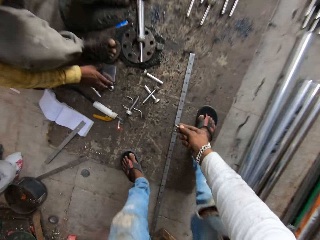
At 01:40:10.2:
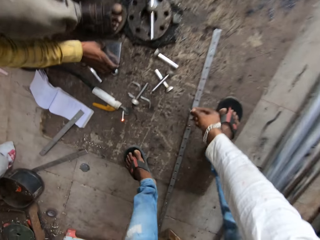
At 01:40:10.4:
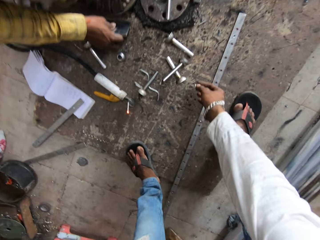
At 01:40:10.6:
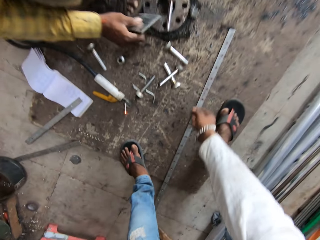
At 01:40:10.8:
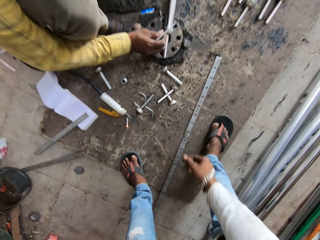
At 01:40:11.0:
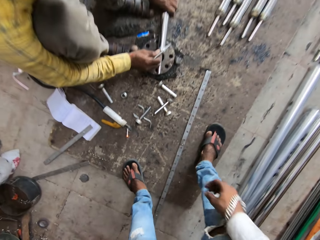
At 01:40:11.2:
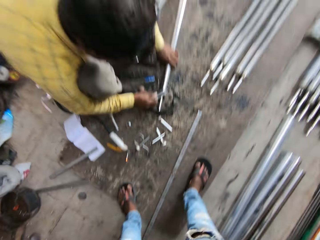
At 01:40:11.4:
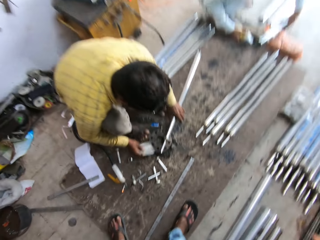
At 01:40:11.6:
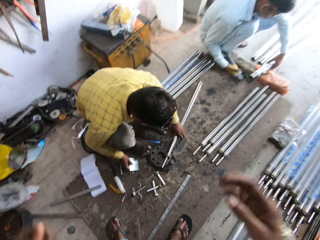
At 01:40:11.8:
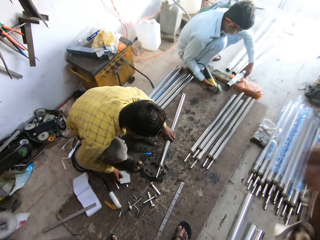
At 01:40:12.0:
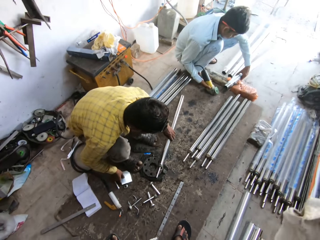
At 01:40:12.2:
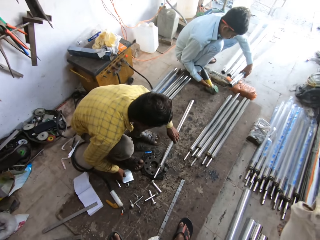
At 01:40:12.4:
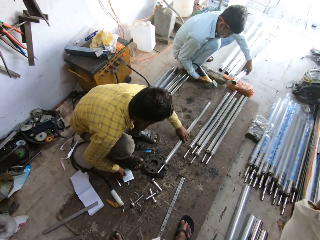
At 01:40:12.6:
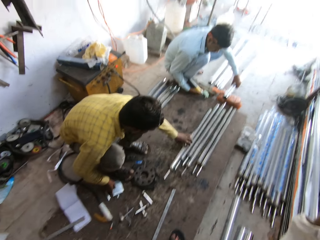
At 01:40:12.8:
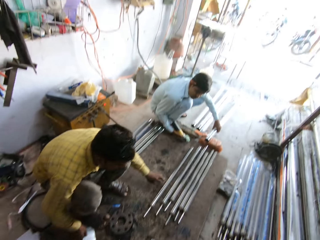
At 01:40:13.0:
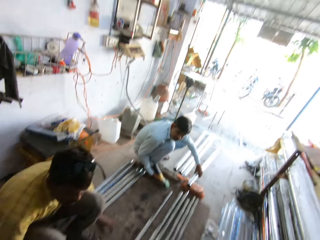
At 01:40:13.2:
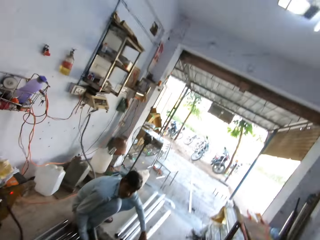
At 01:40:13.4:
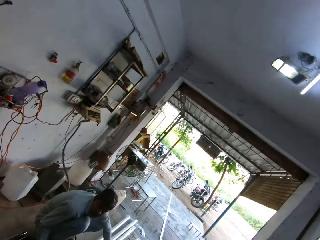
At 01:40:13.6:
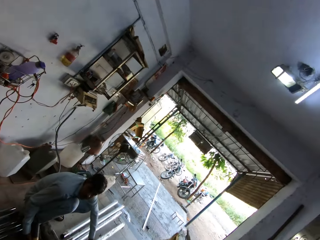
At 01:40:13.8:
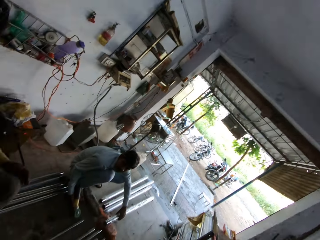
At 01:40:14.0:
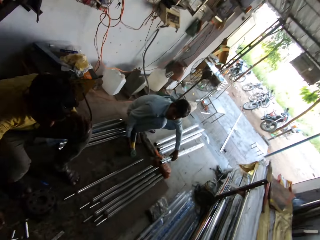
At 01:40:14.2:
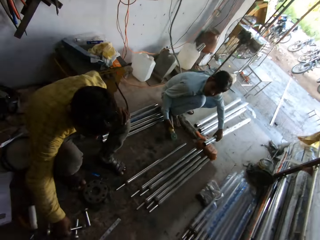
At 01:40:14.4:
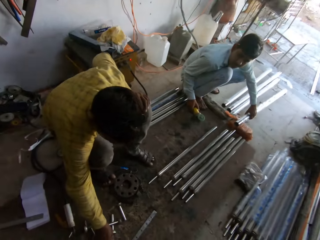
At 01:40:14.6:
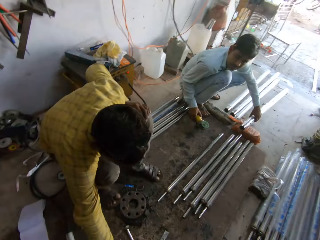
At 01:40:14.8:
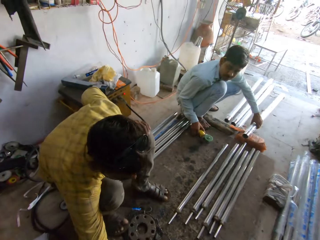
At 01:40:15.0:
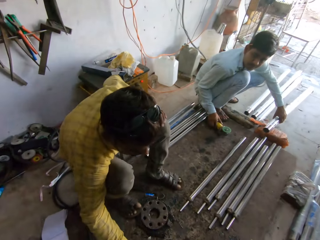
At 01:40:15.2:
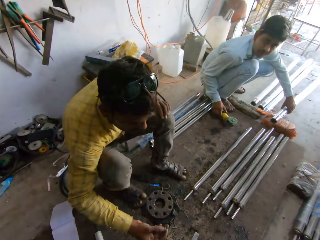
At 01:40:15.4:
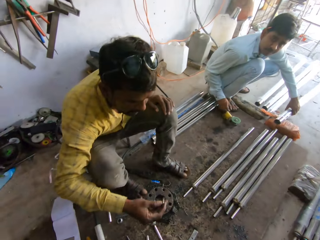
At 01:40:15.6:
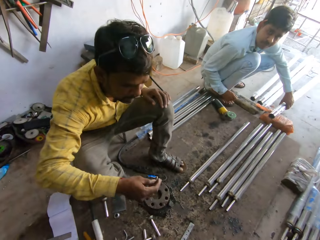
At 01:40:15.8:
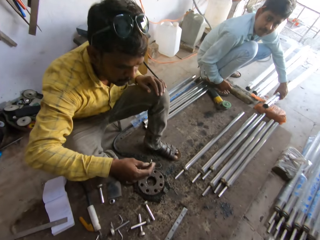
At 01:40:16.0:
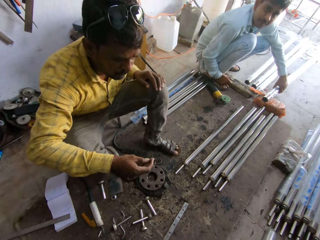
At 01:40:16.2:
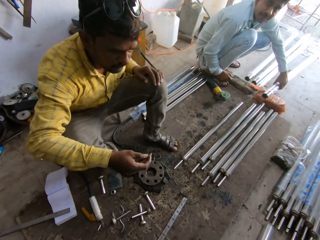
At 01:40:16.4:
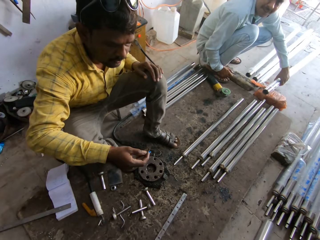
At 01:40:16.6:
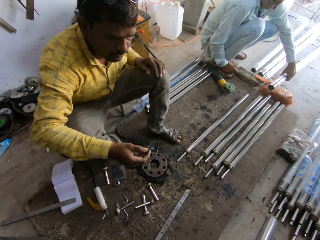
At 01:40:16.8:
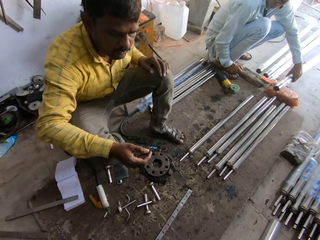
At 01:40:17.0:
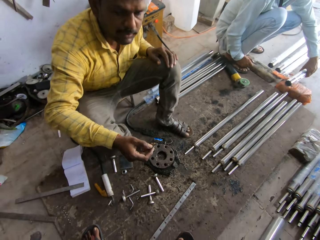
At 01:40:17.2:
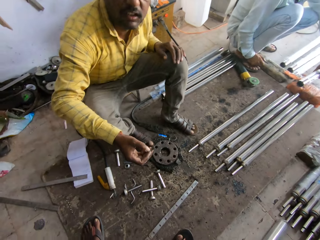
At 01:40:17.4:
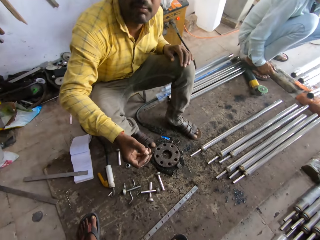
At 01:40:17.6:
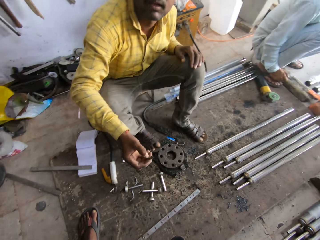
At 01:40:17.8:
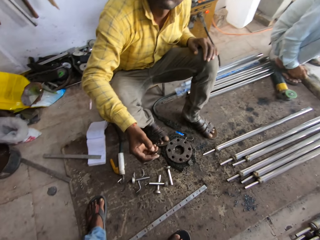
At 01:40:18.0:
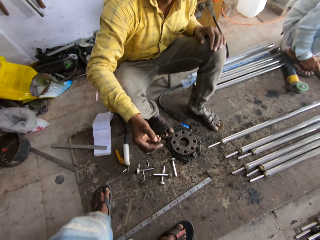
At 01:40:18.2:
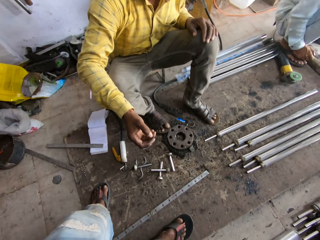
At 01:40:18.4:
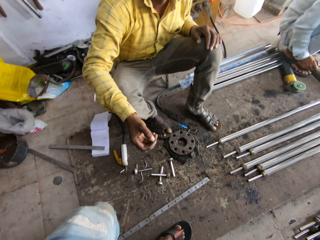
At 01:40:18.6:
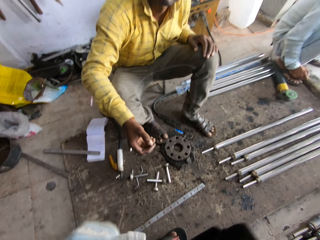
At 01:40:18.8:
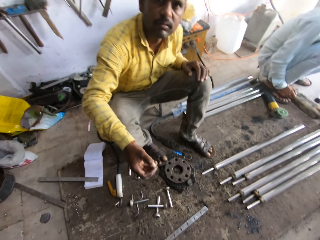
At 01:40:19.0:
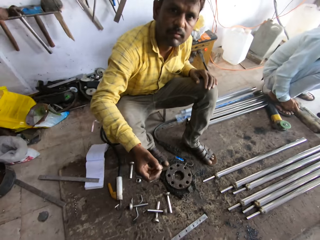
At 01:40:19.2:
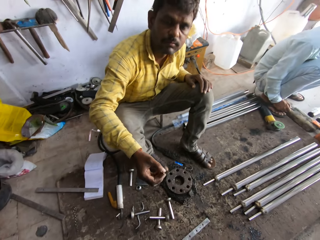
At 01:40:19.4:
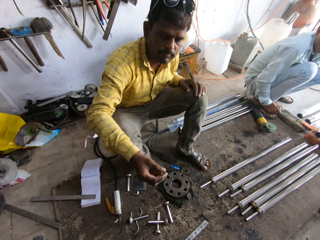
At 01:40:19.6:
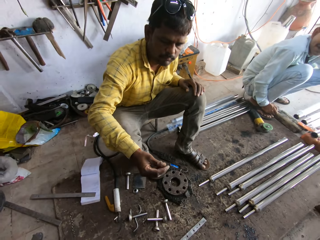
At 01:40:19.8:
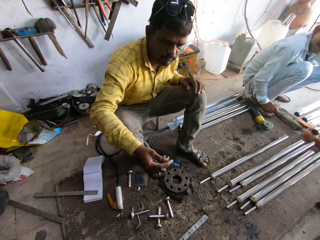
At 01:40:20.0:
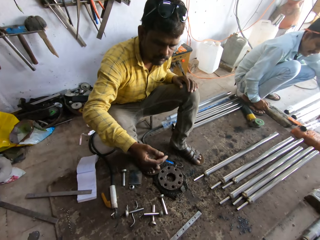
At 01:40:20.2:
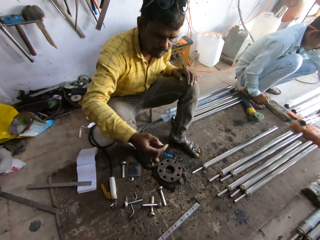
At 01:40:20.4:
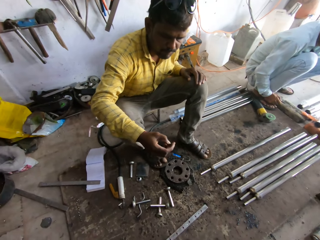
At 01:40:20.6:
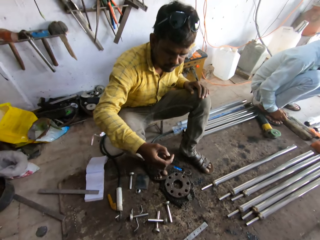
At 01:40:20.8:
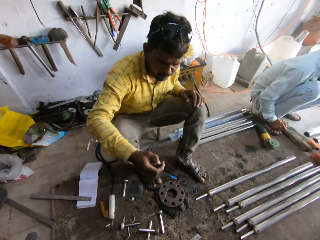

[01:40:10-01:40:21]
The camera wearer puts a metal bit down. A man moves metal. The camera wearer lifts a hand. They look around. The man picks up the metal bit.

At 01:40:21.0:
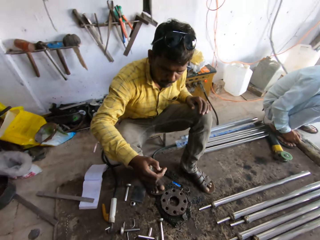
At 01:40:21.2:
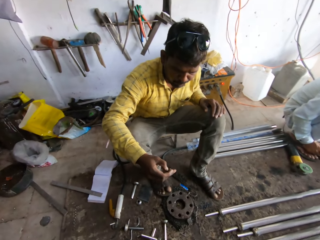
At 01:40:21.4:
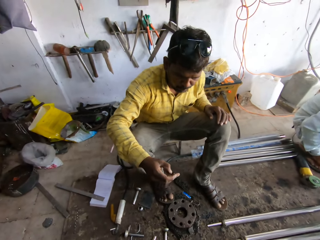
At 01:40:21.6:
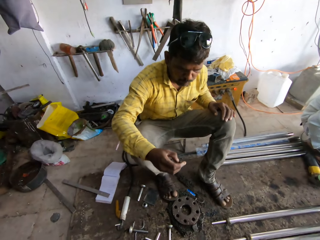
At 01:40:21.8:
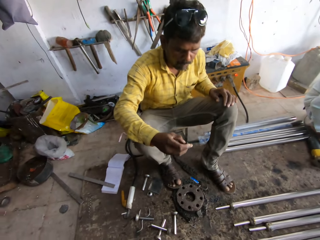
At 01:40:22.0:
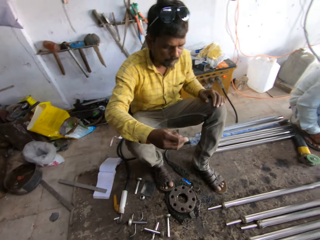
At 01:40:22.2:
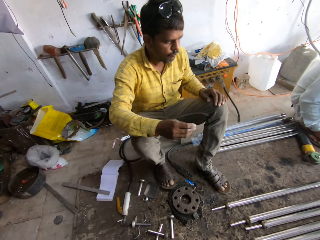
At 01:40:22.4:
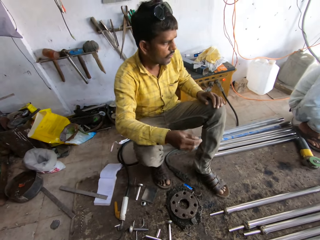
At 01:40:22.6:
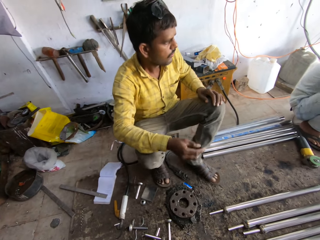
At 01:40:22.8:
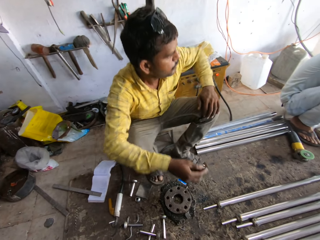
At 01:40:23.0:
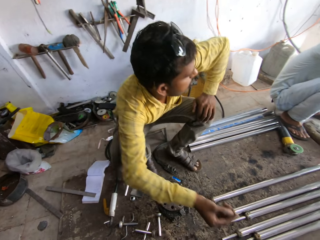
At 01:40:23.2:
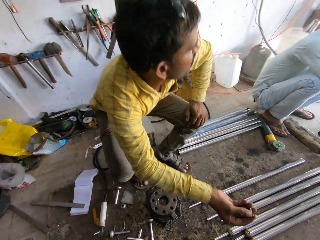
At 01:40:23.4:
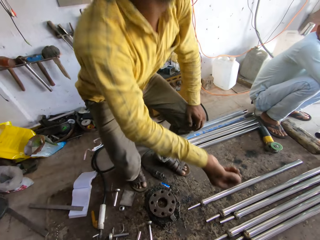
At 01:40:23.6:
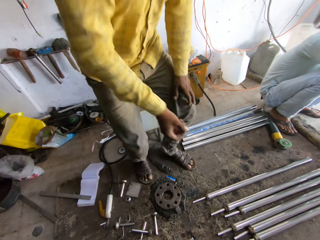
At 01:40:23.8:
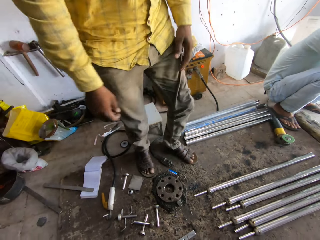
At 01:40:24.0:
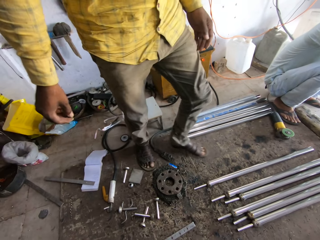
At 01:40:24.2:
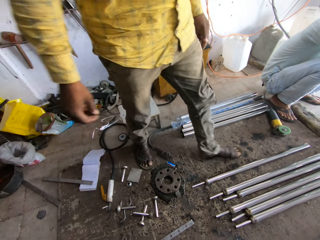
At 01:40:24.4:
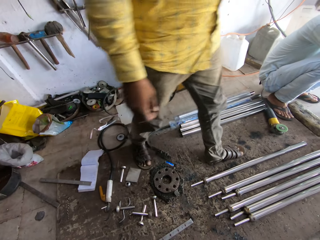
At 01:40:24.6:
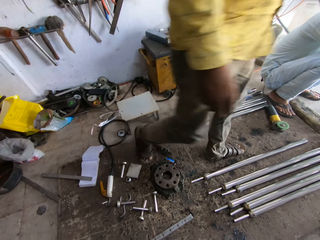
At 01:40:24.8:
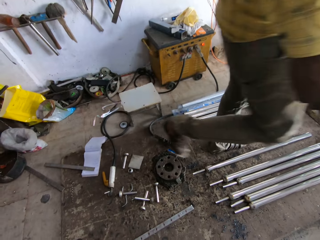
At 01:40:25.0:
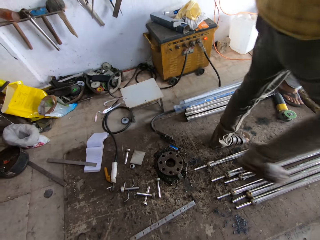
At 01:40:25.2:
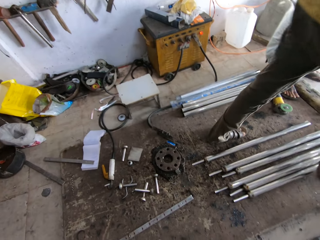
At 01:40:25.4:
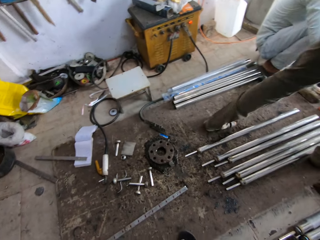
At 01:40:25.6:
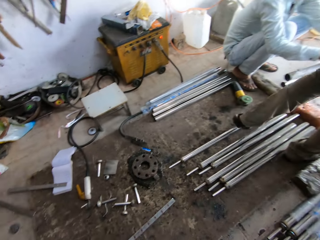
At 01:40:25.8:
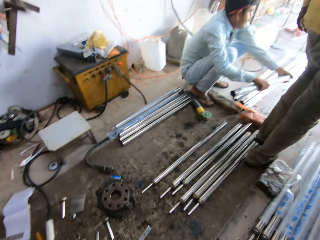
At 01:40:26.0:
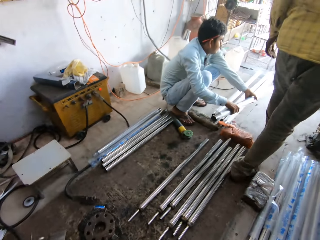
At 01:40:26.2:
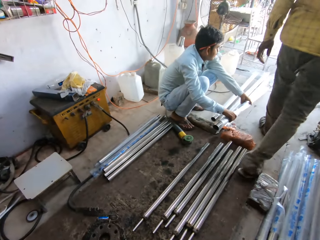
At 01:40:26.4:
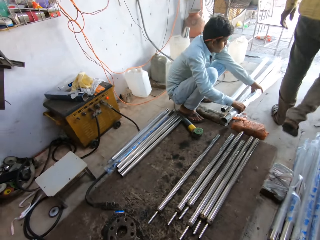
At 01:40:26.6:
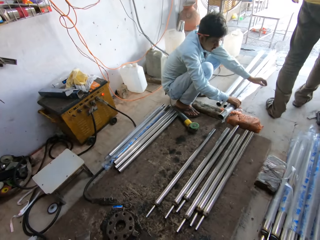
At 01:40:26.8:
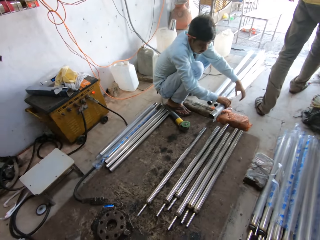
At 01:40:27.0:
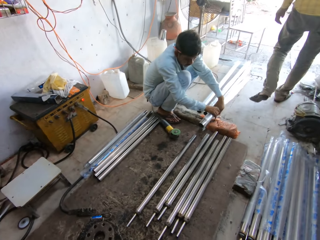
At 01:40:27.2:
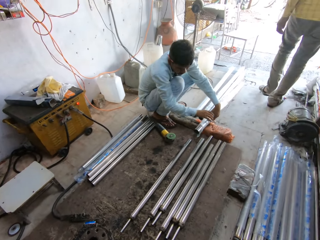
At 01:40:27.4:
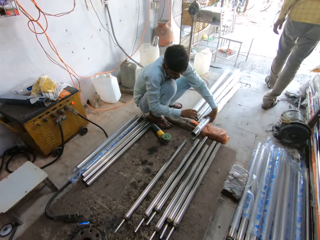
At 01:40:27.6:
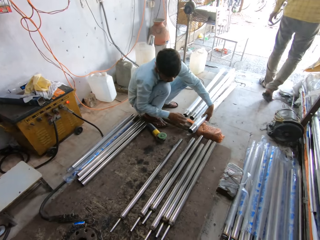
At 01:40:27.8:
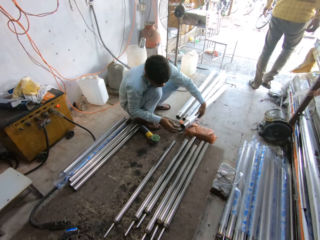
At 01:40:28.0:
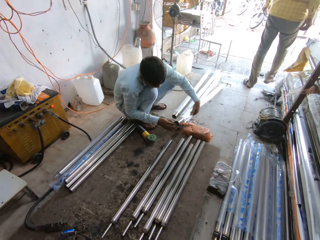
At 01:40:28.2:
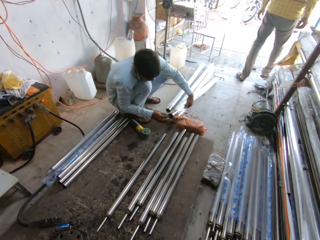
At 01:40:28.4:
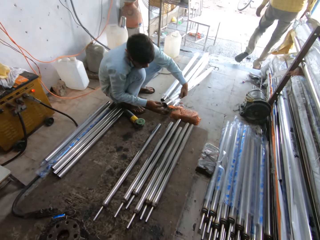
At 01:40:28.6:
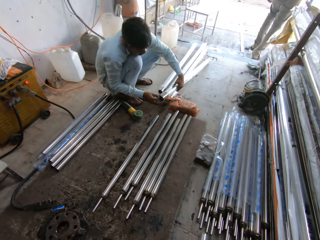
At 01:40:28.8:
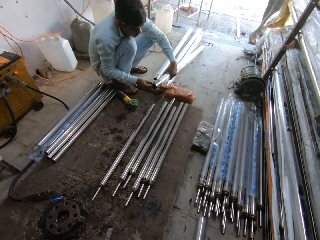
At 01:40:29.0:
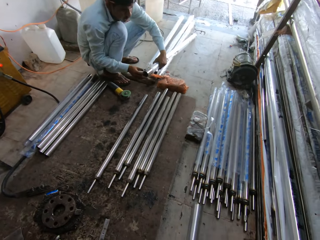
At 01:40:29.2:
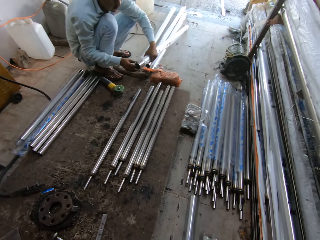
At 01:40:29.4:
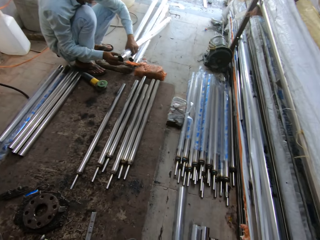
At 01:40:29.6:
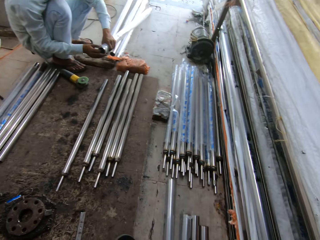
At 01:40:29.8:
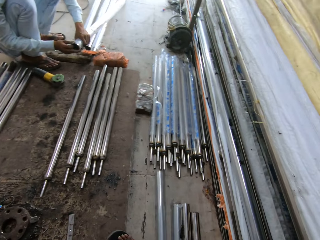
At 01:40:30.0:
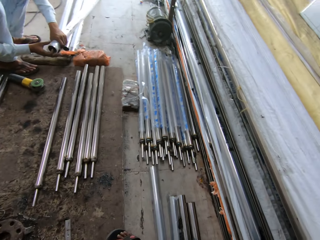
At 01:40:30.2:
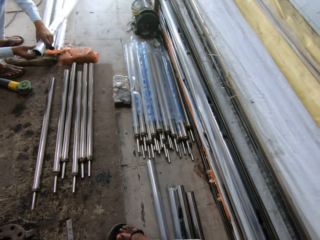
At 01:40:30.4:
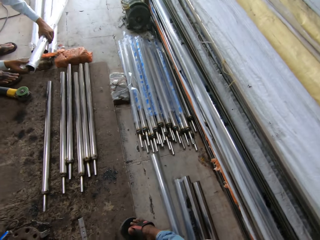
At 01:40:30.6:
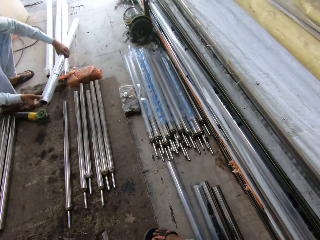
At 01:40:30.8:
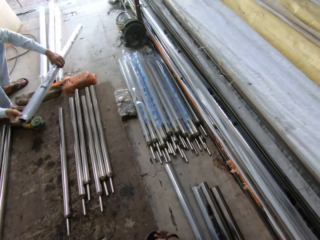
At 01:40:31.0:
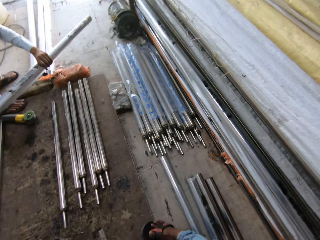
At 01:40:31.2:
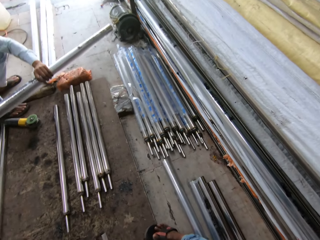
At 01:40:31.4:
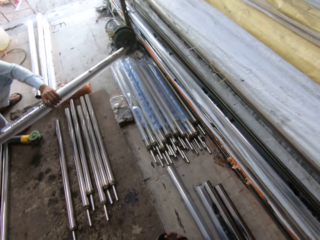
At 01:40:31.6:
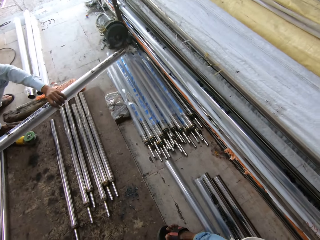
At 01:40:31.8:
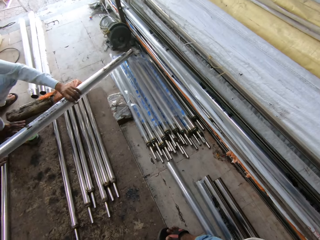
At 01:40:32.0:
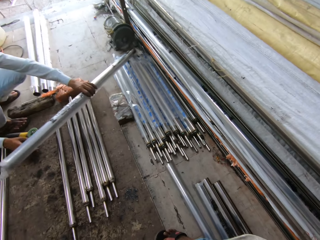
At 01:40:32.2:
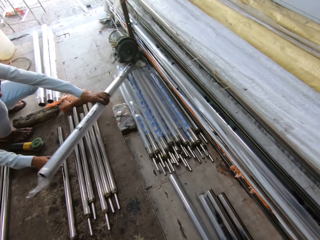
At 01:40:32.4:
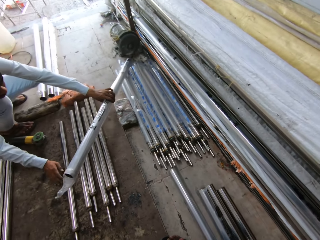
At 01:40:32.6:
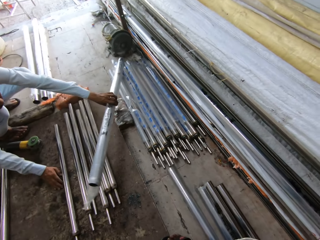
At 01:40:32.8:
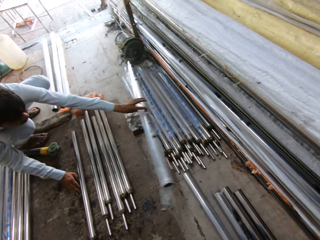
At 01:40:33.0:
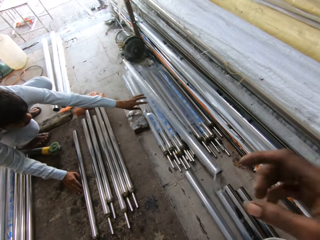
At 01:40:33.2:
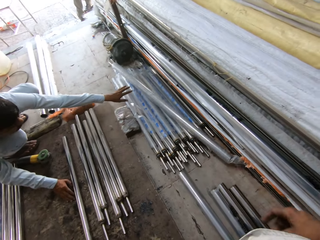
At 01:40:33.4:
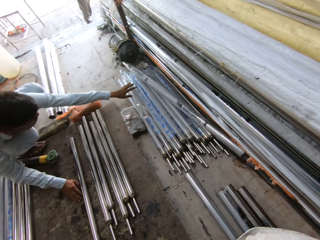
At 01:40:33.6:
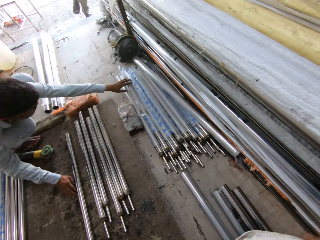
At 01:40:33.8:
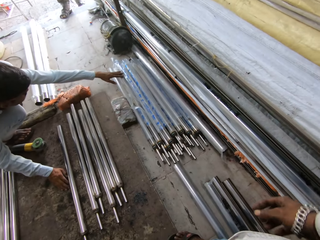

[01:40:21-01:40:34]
A man walks around. The man walks again. Another man moves metal and puts the metal down. The other man lifts the metal and puts the metal down.
